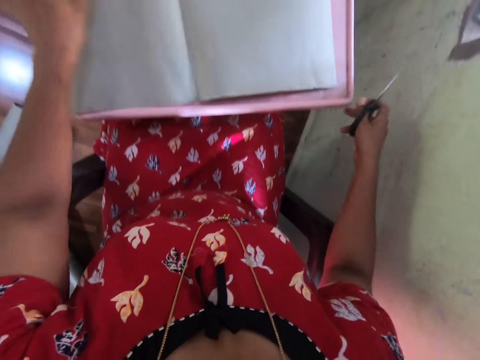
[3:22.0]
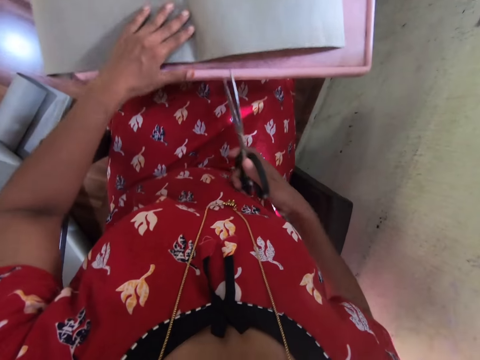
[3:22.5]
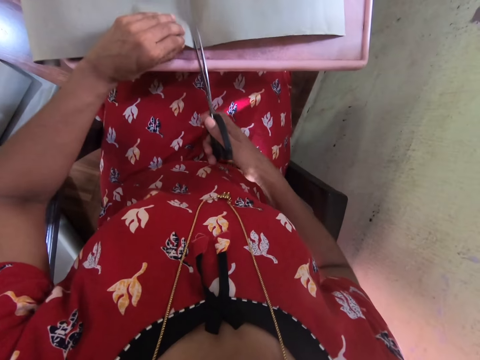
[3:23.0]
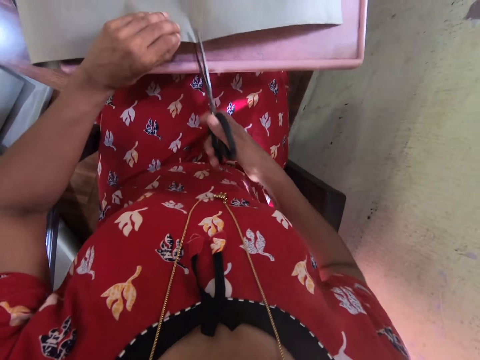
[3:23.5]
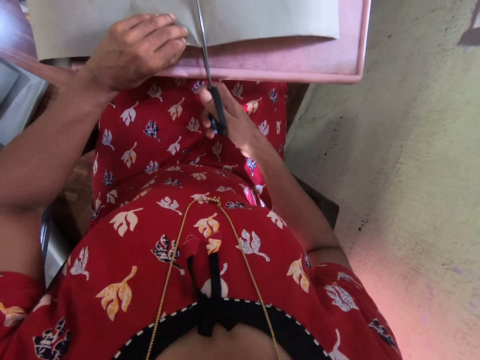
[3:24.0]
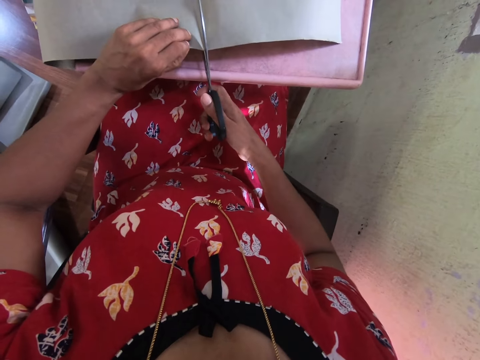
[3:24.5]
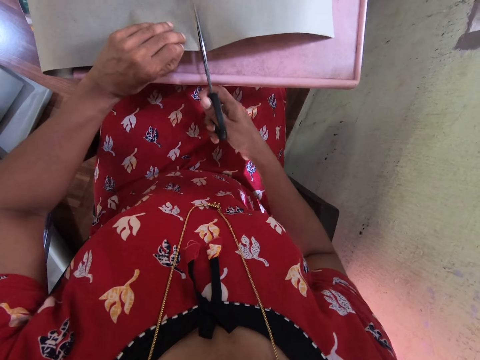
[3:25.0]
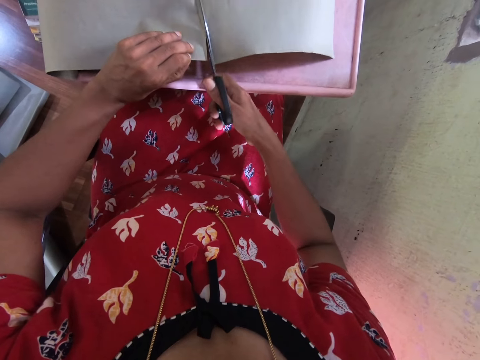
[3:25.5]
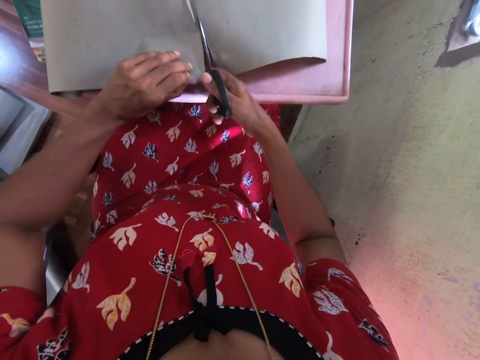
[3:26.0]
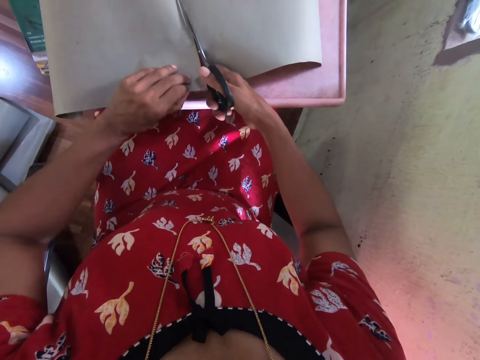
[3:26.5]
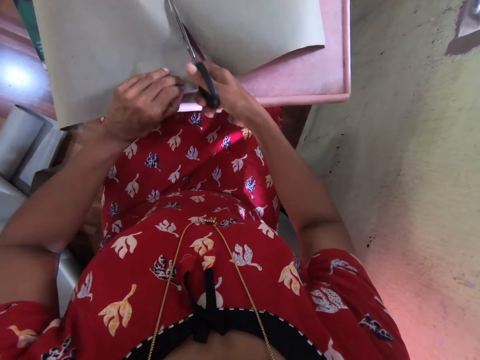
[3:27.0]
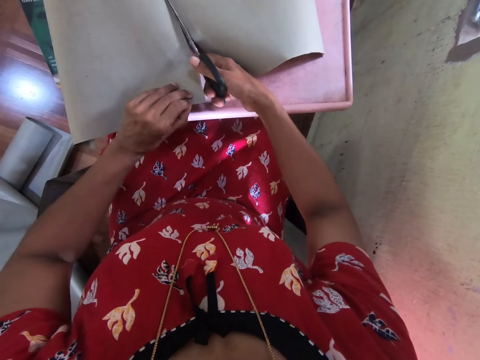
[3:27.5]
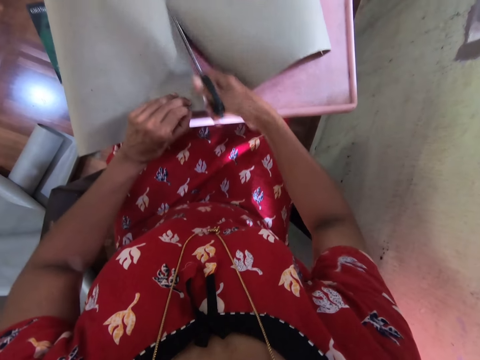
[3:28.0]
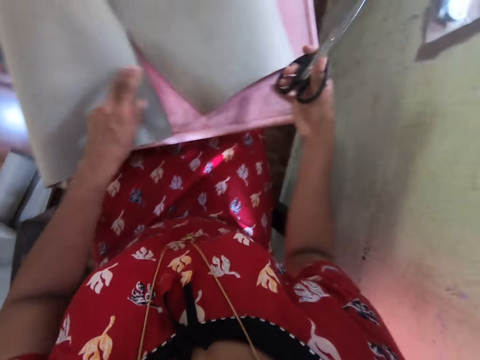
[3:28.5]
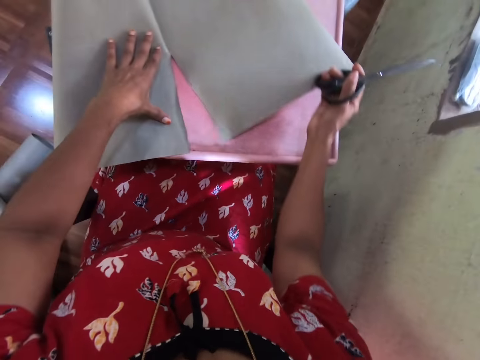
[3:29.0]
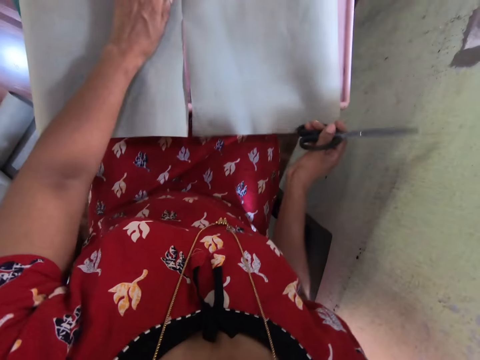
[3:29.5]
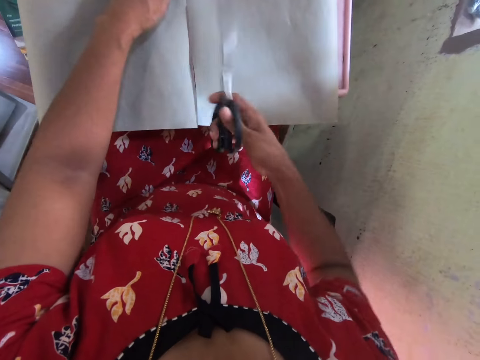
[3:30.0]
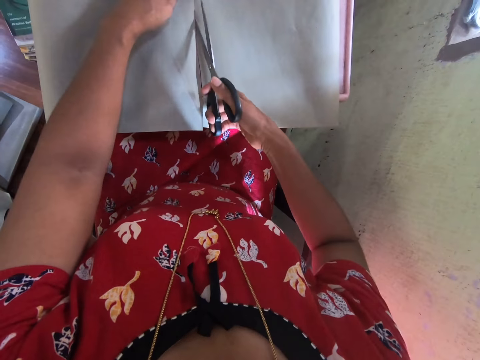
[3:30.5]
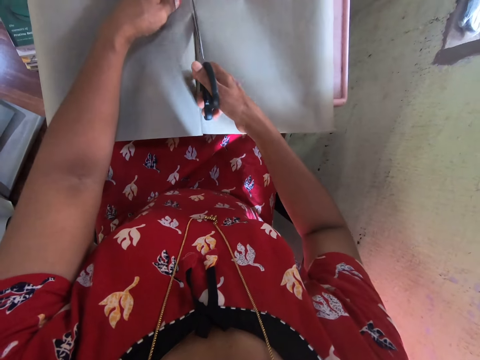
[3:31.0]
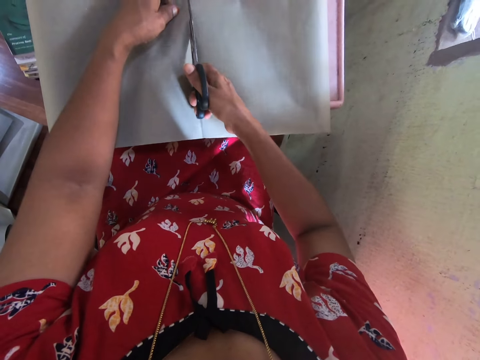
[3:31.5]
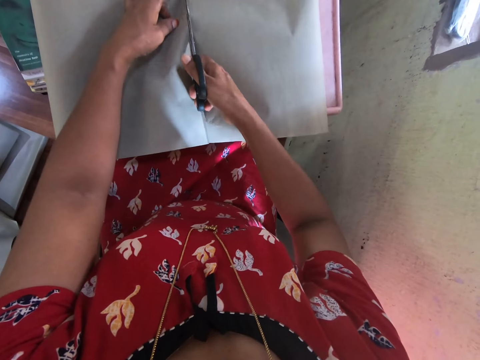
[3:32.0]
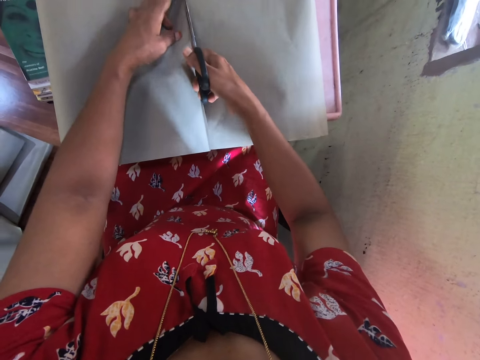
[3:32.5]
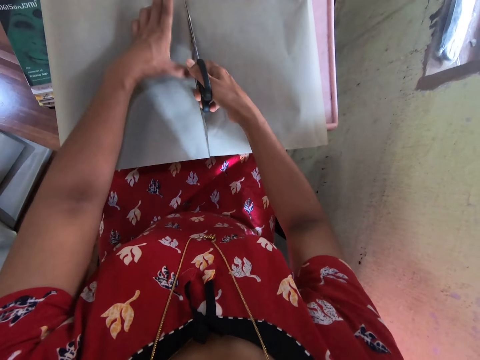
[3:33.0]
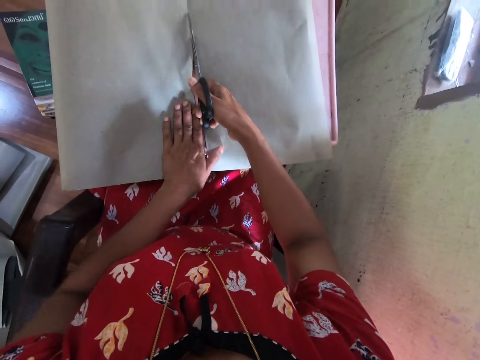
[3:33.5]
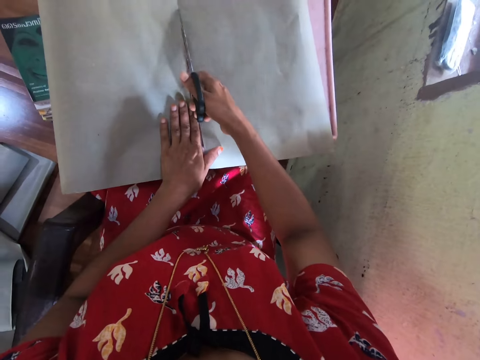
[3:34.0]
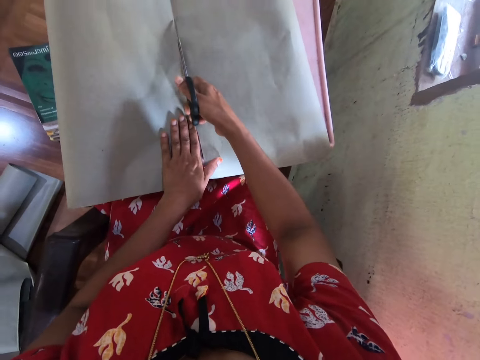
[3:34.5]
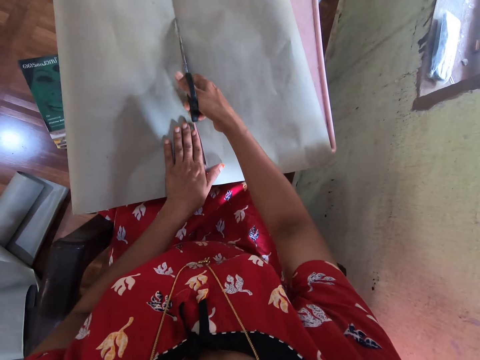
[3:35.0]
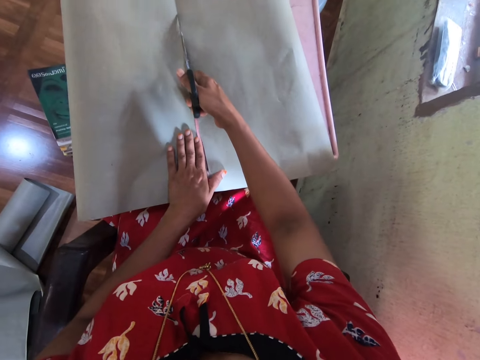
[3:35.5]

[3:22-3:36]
The camera wearer cuts the cardboard with the pair of scissors in her right hand. She arranges the cardboard on the table with both hands. She cuts the cardboard with the pair of scissors in her right hand.

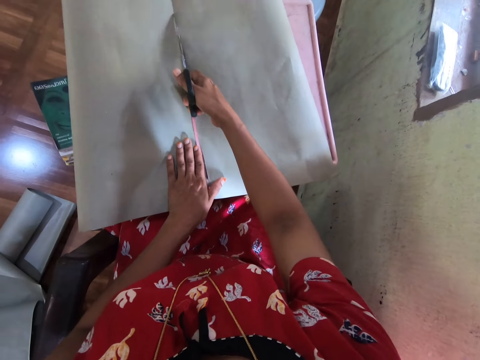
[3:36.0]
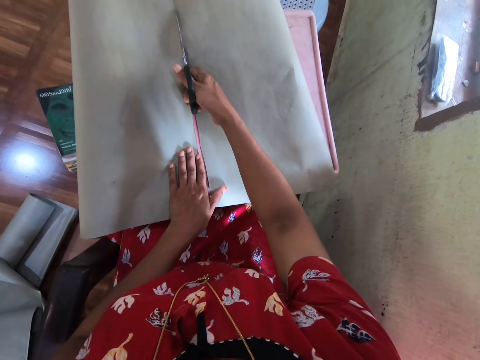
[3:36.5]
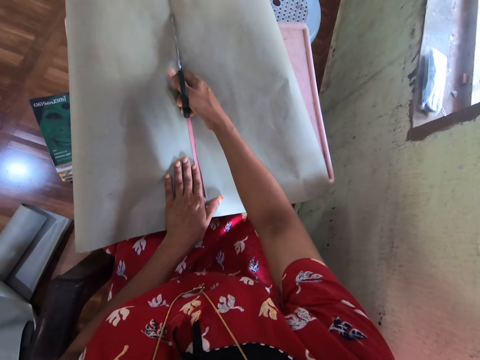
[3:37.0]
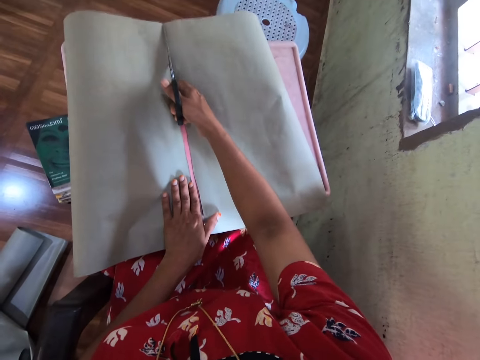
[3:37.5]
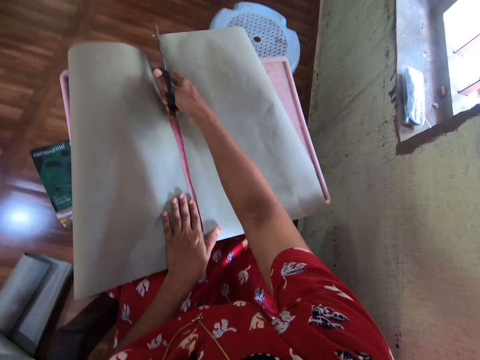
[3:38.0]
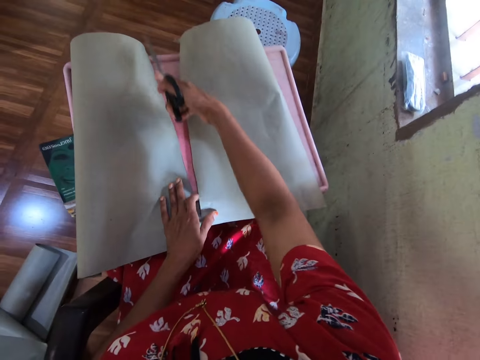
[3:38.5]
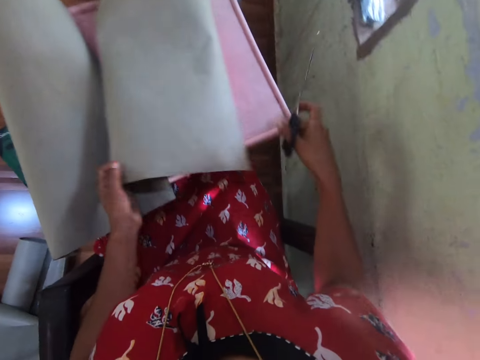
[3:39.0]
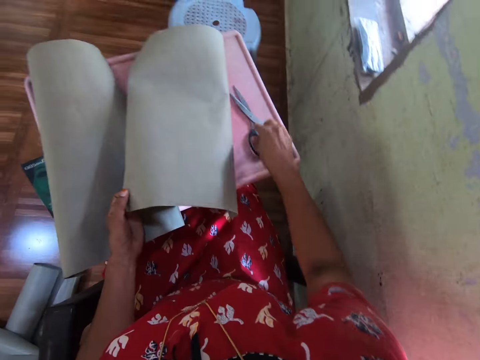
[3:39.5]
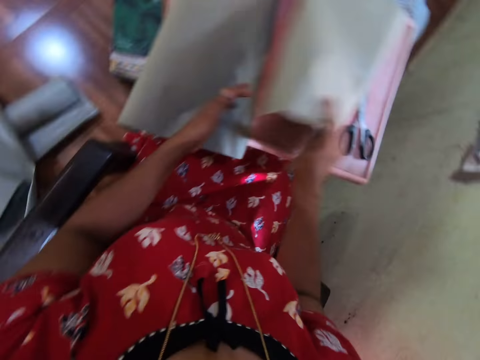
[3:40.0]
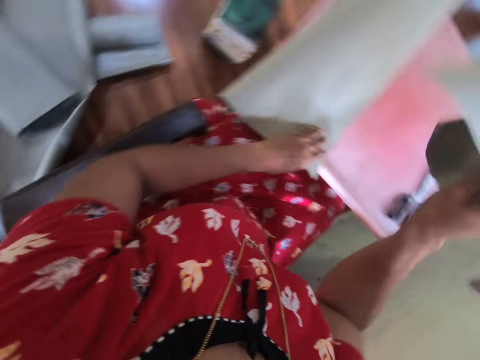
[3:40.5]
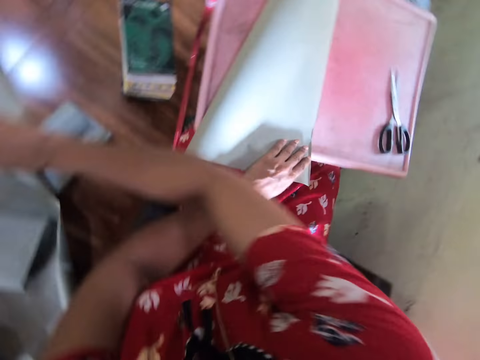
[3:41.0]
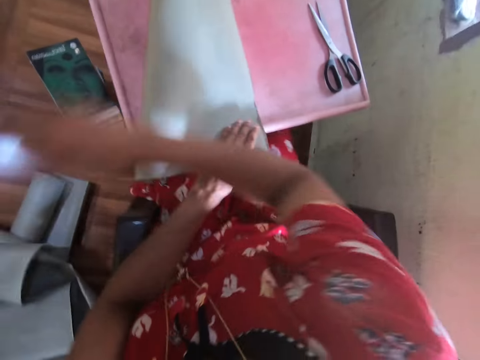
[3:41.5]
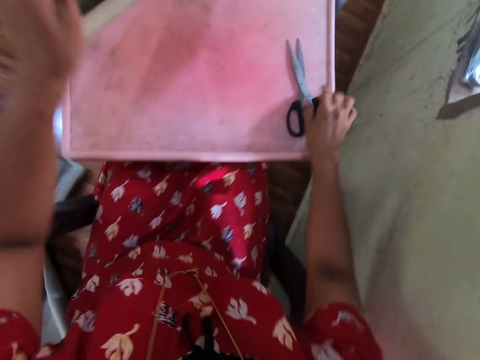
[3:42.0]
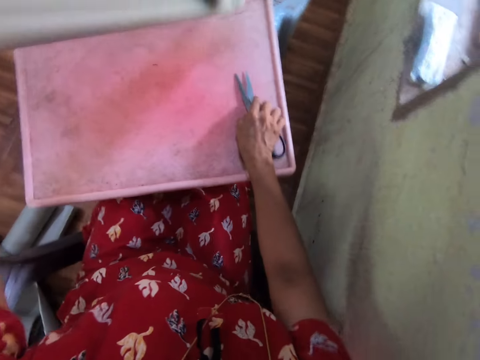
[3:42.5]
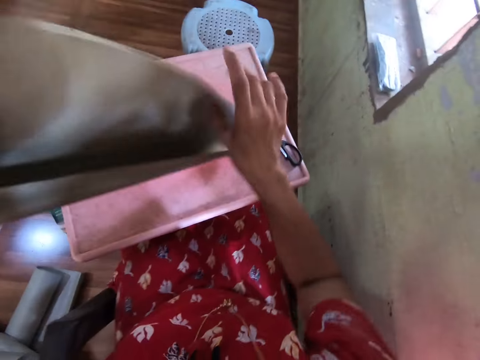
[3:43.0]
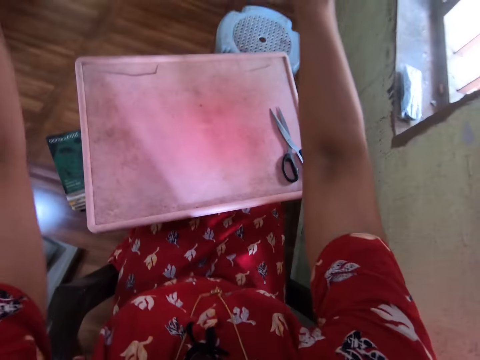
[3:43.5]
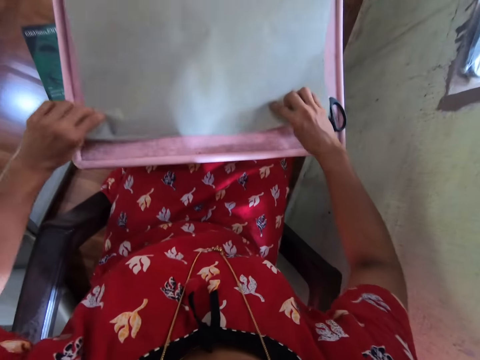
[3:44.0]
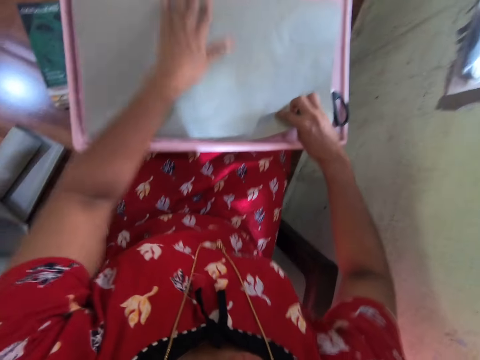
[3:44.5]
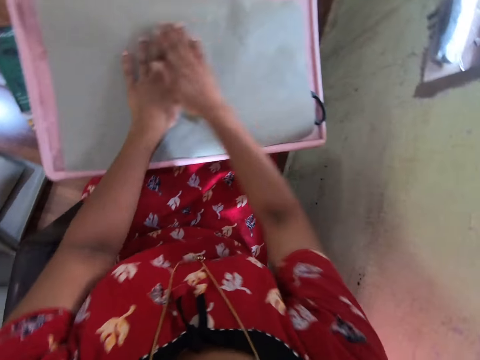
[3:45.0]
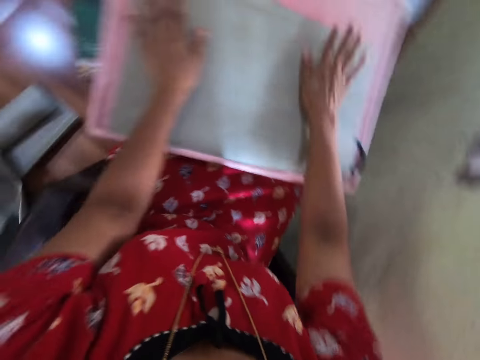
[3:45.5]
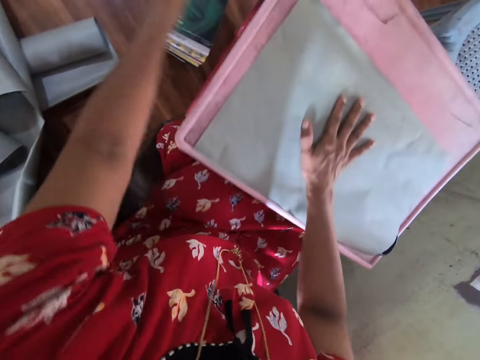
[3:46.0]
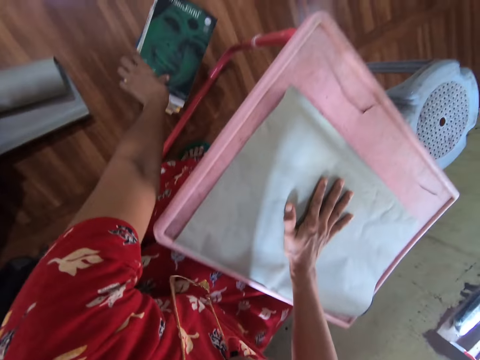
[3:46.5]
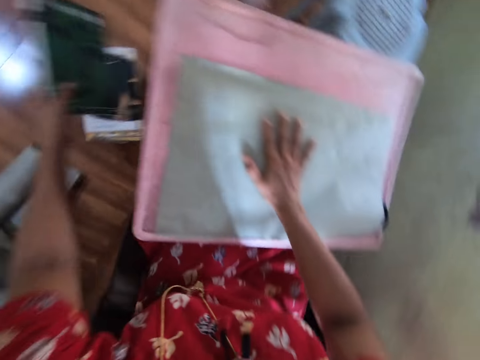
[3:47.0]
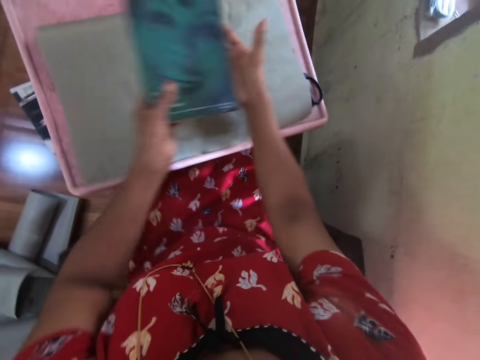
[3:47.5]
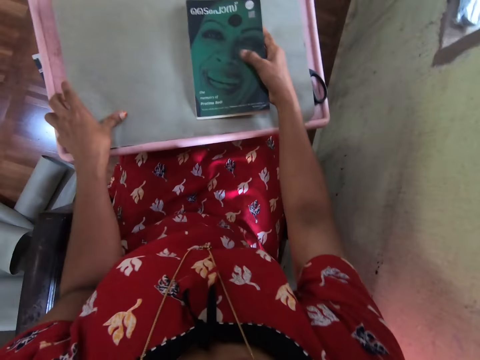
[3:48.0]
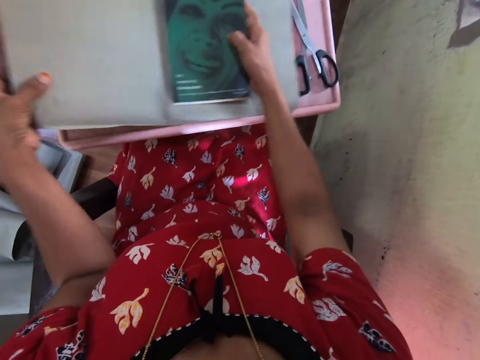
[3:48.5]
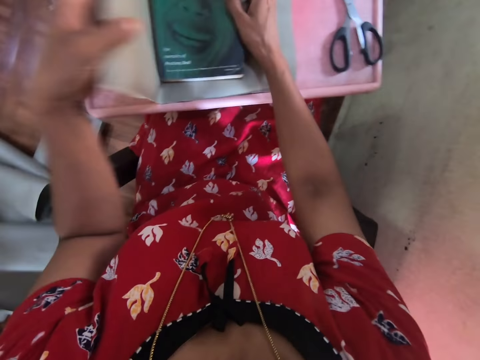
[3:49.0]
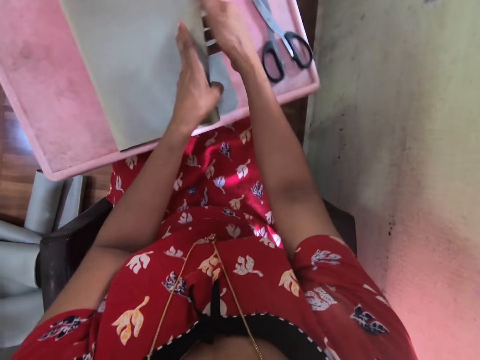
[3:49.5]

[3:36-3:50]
The camera wearer drops the cover or cardboard. She drops the pair of scissors on the table with her right hand. She takes the cardboard from the table with her right hand and drops the cardboard on the ground with her right hand. She pushes the scissors. She takes the cardboard from the table with her left hand. She places the cardboard on the table with both hands and arranges the cardboard on the table with both hands. She takes a book from the ground with her left hand. She drops the book on the cardboard with her left hand. She covers the book. She folds the cardboard on the table with her left hand.
